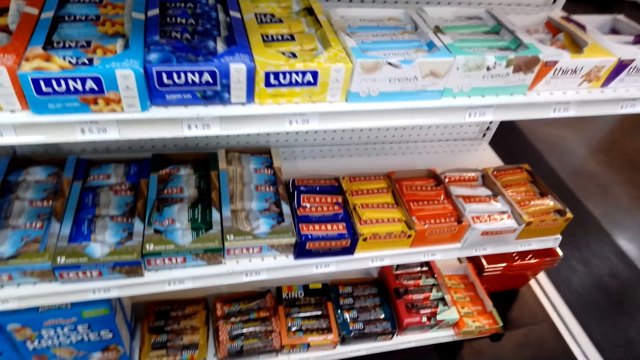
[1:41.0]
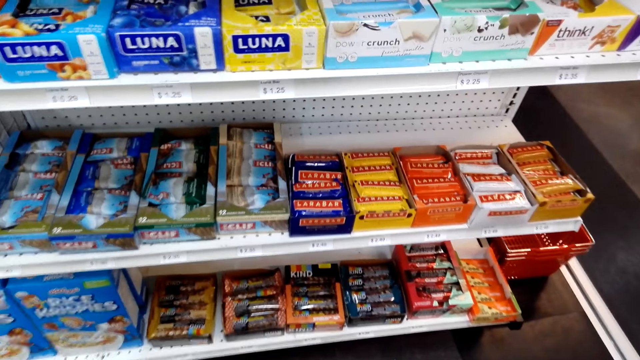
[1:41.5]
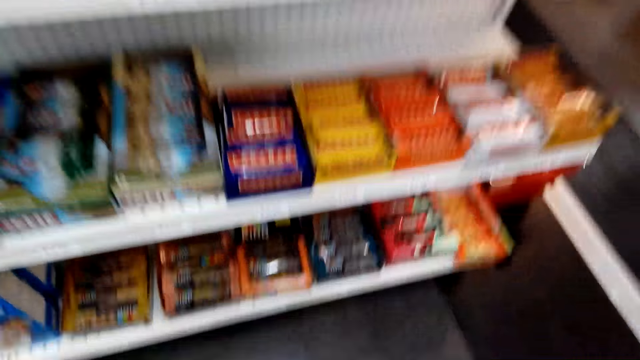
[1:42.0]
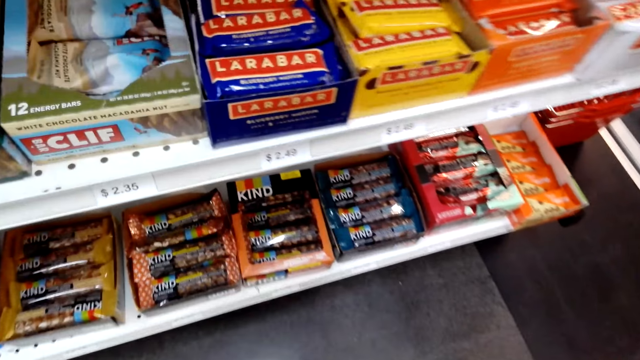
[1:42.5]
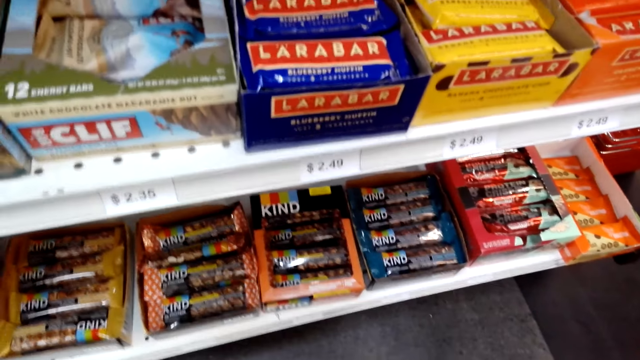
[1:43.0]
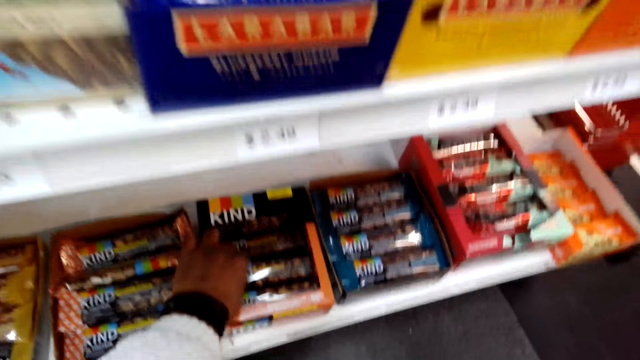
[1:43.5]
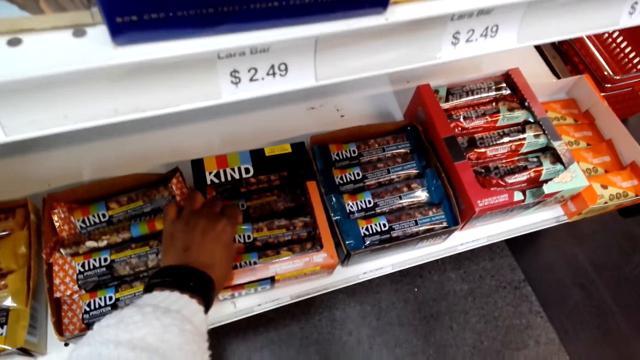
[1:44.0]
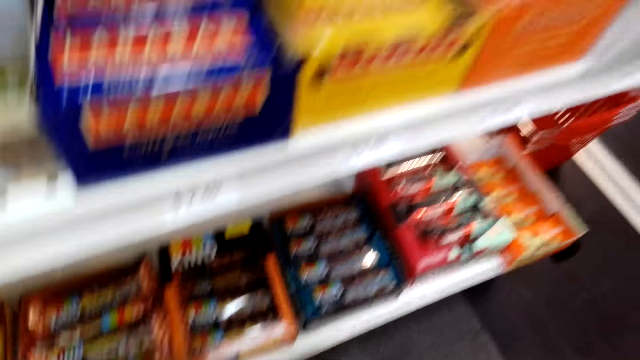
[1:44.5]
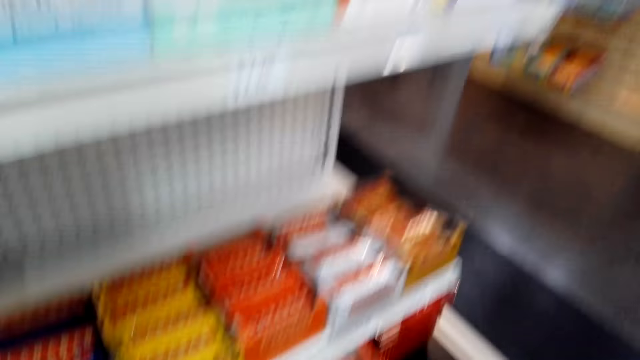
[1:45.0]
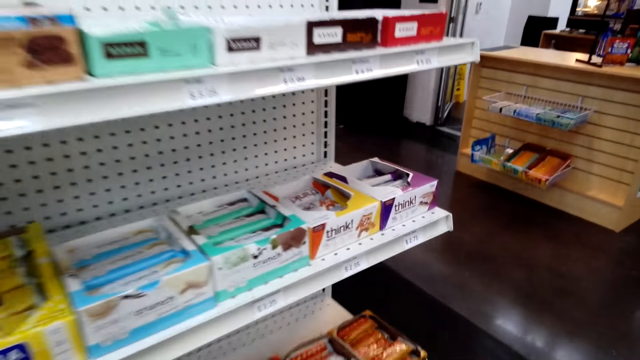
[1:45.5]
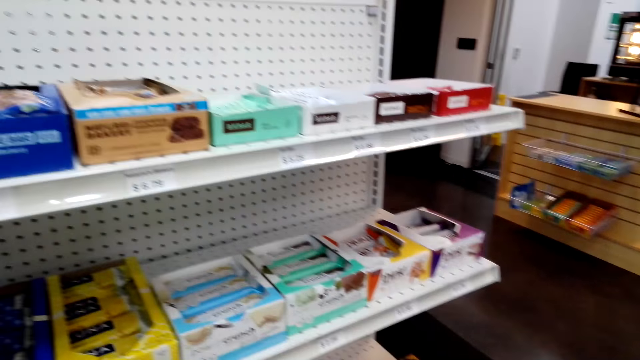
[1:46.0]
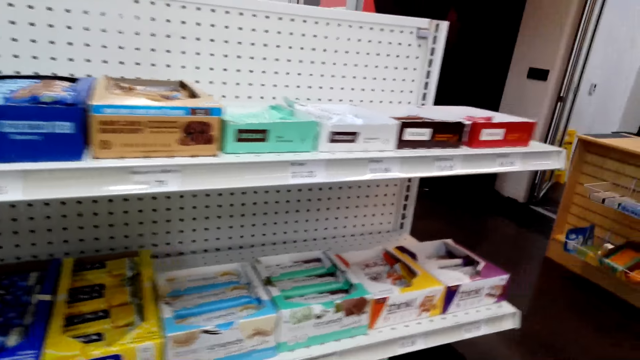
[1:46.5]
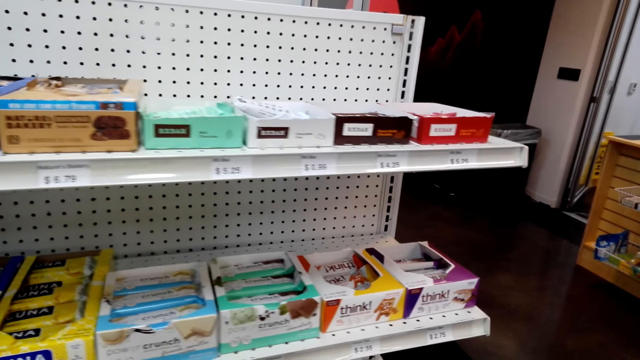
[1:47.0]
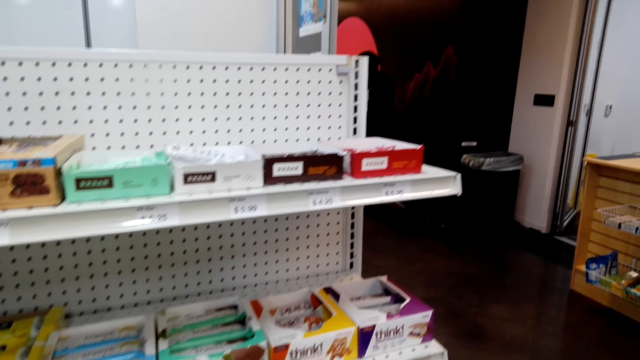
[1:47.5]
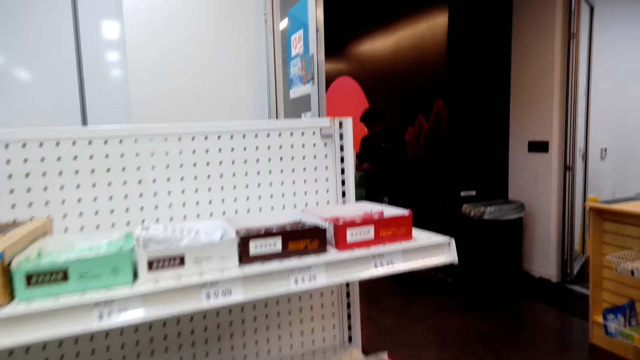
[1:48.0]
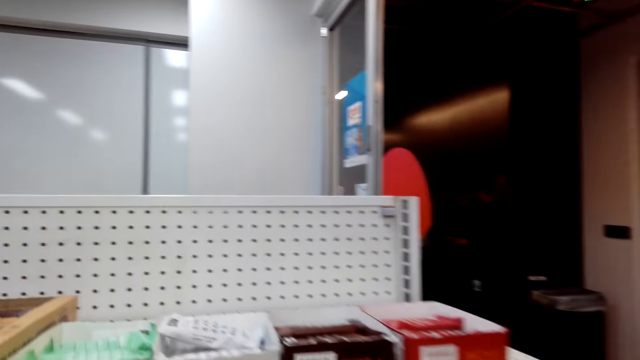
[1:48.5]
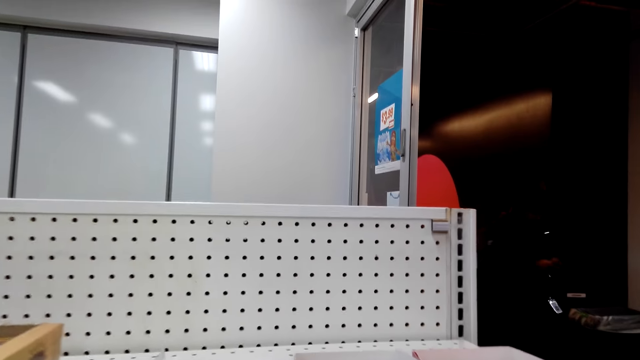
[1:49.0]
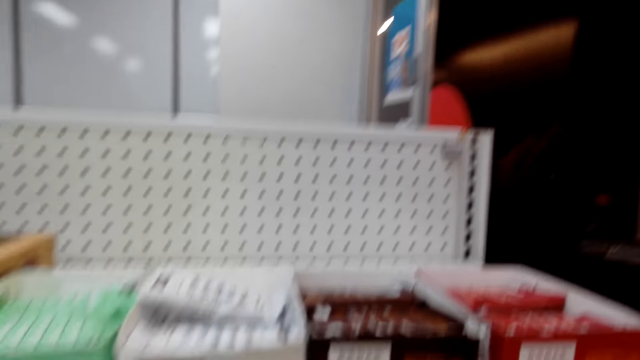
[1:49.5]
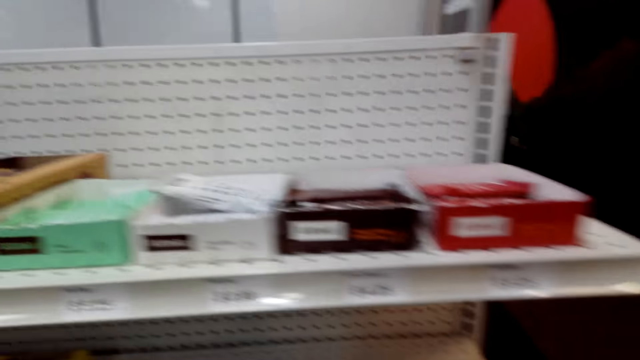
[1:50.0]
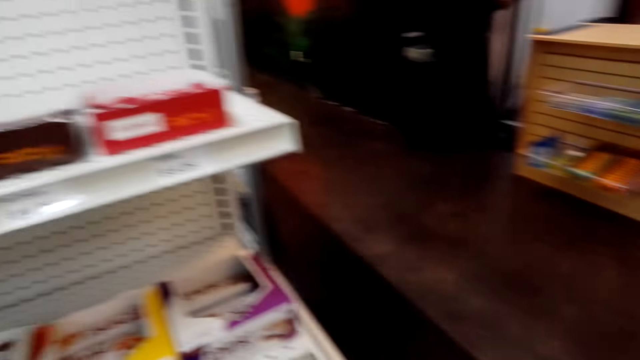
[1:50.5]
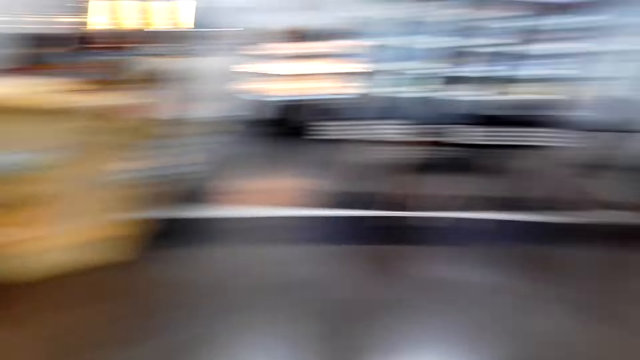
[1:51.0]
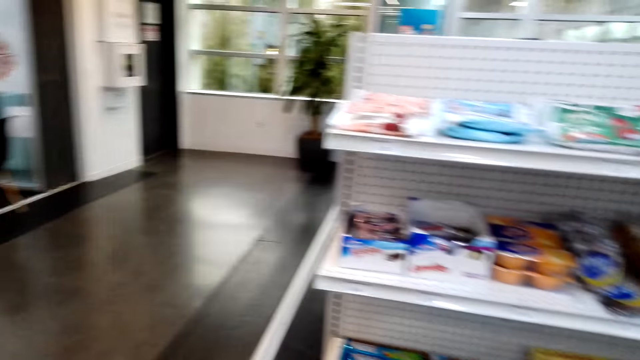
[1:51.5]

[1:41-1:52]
The camera wearer walks beside the shelf. They pick a chocolate packet. They walk around. They look at the shelf.

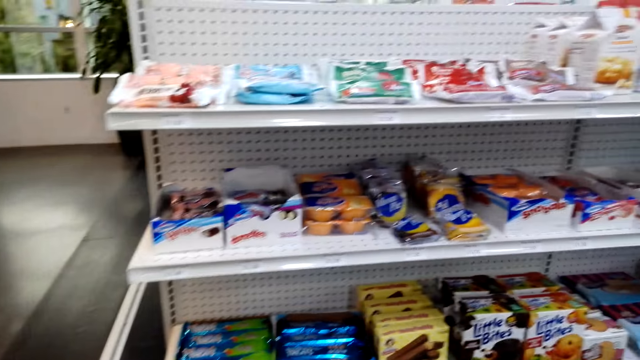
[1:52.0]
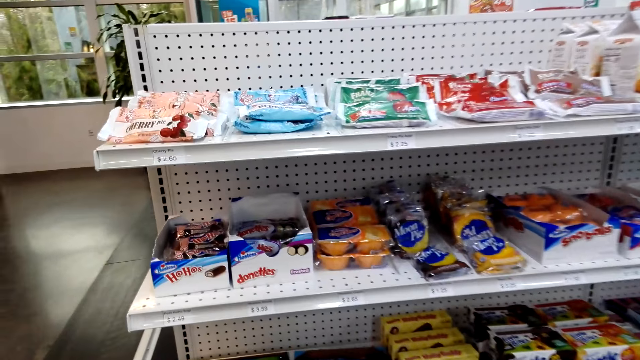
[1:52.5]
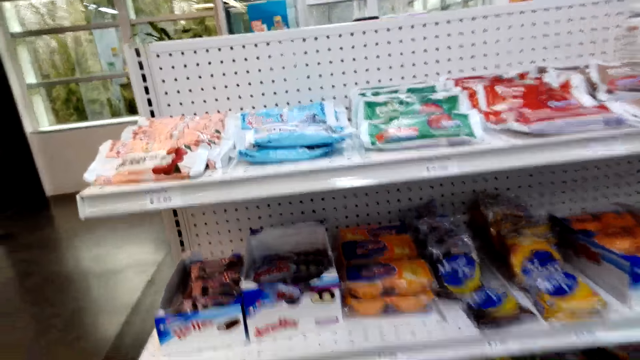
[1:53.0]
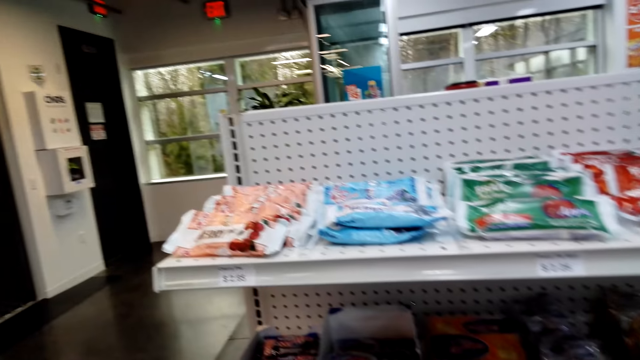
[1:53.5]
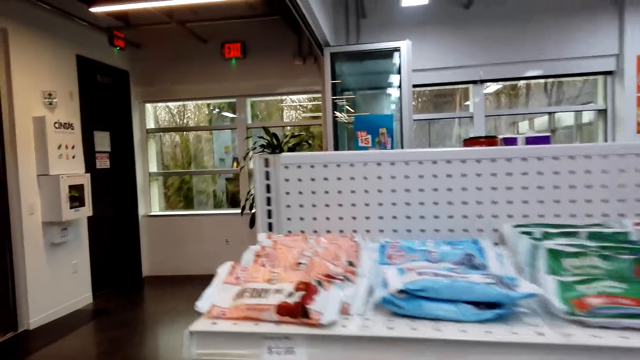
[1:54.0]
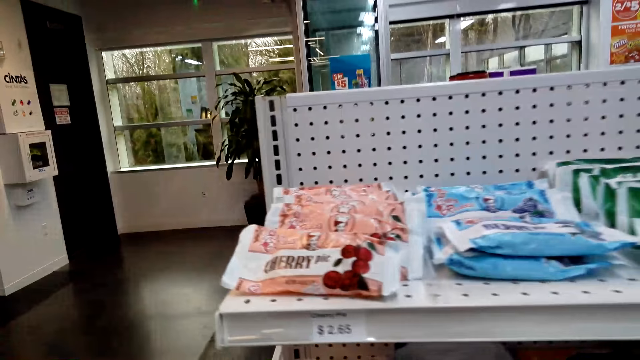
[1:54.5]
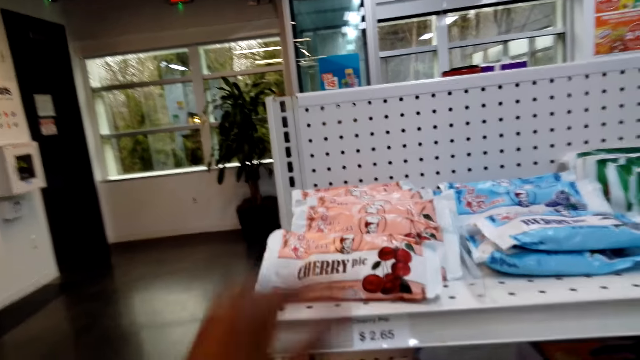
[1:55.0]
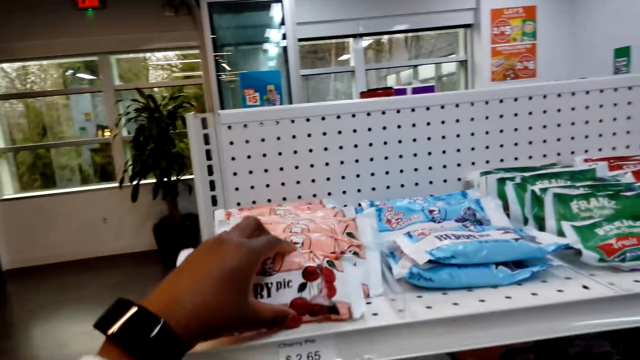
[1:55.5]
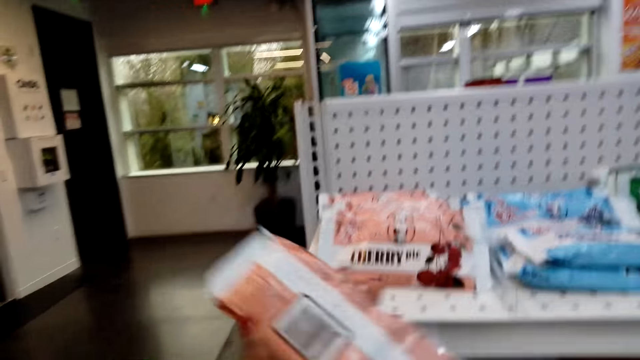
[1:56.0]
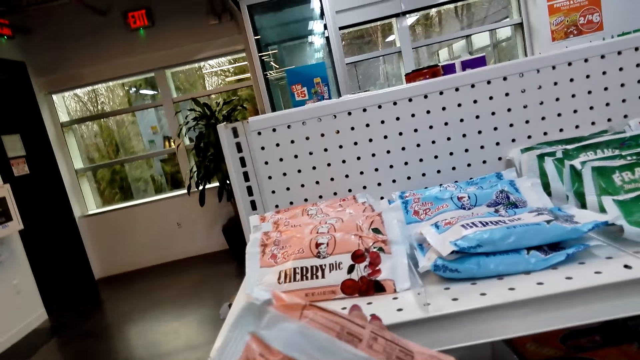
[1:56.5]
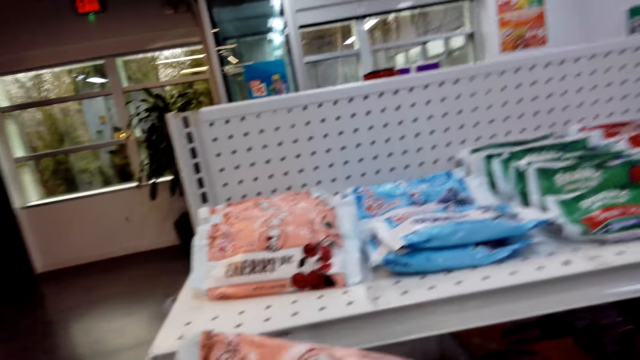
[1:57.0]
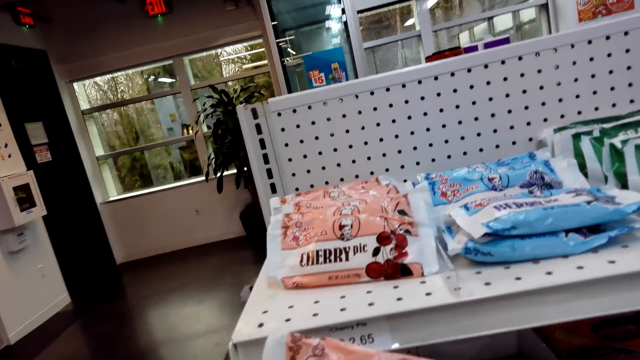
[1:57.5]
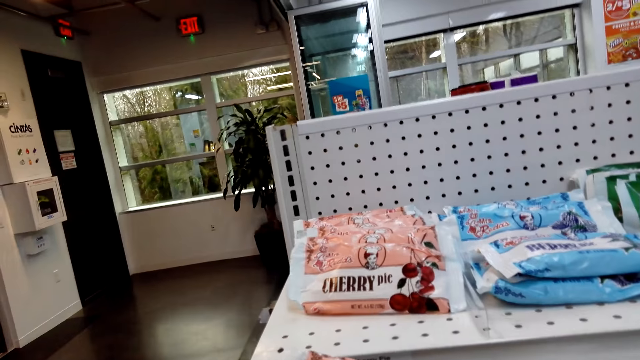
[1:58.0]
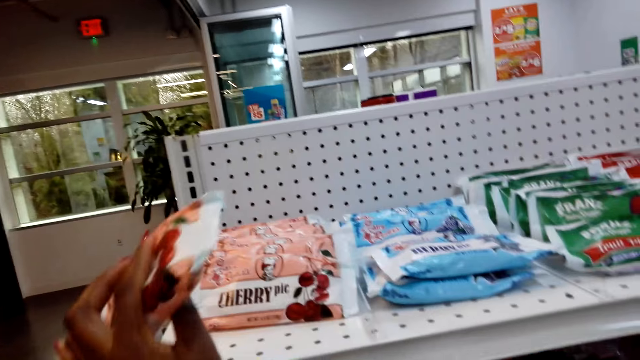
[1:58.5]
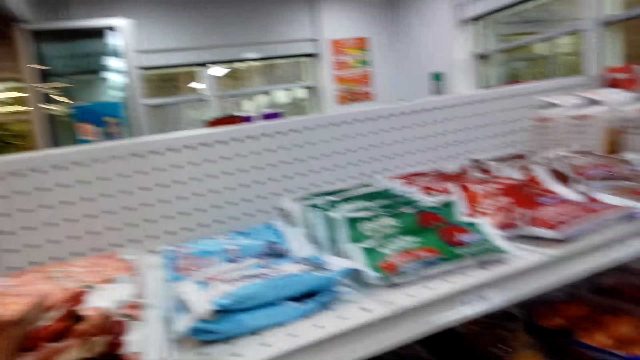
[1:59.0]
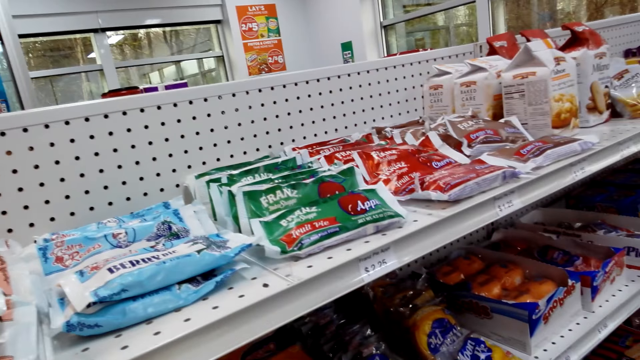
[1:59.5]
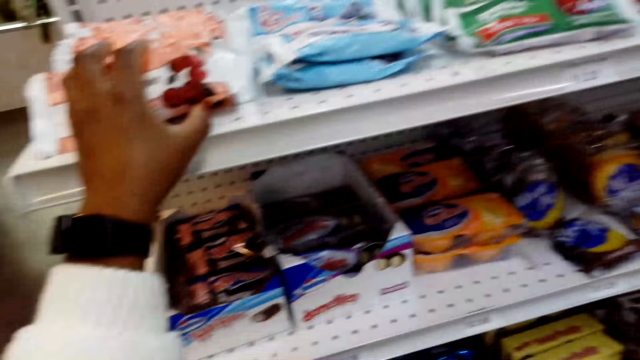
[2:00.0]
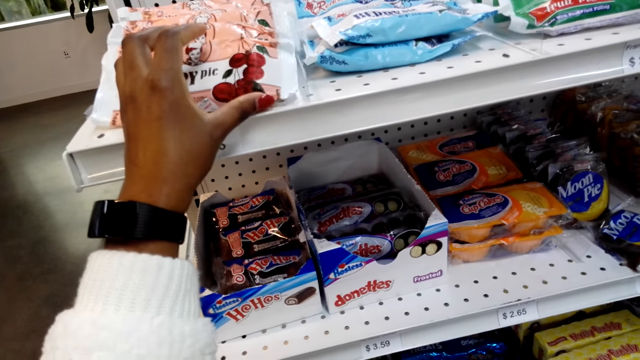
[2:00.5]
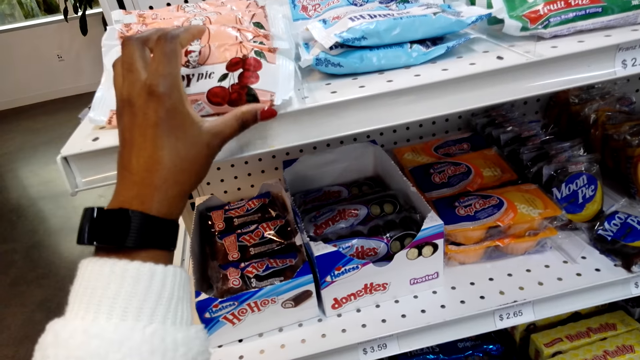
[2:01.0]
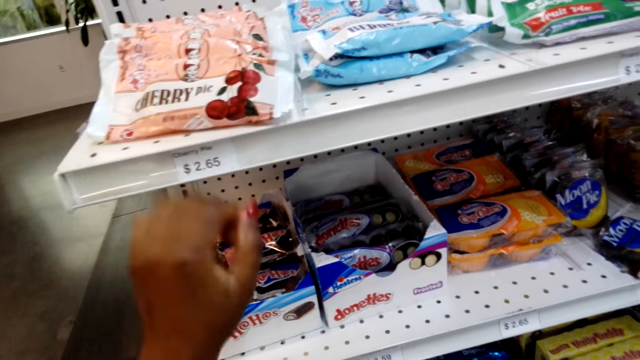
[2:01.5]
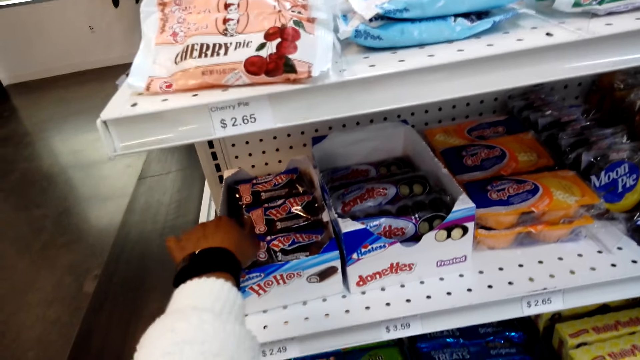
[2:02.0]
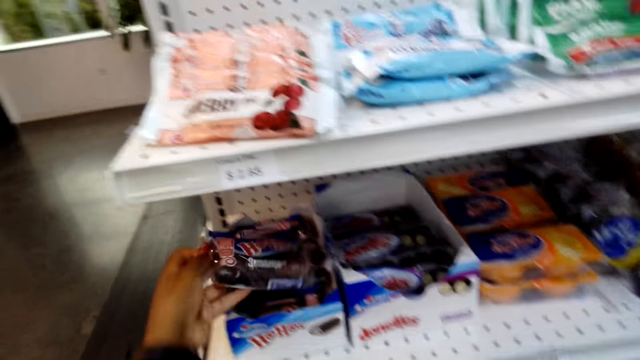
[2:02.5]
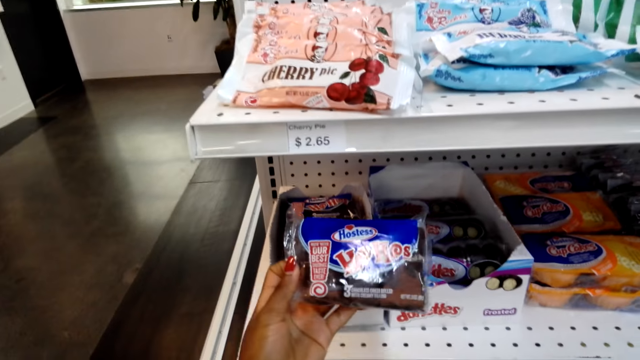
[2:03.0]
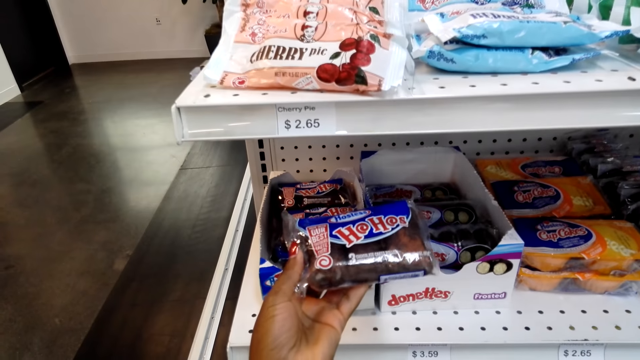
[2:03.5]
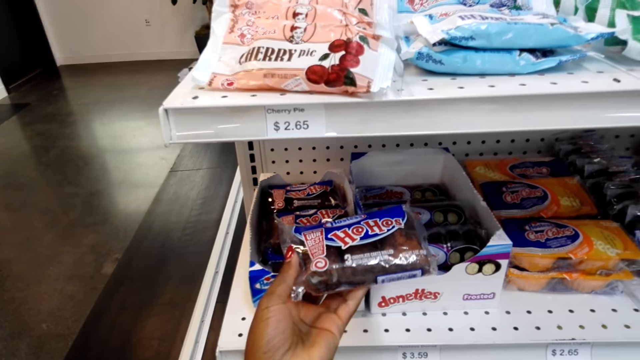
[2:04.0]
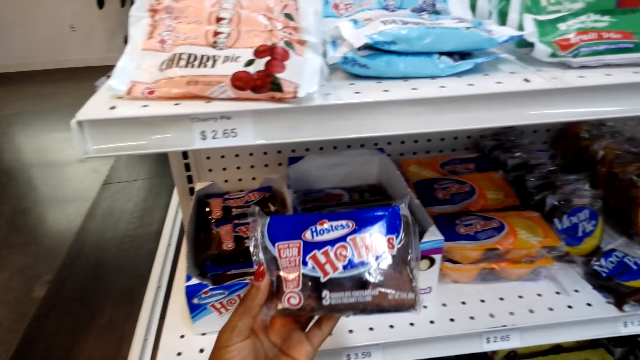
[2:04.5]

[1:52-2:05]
The camera wearer turns around. They walk towards the shelf. They take a cherry pie packet. They put the cherry pie packet on the shelf. They pick something.
